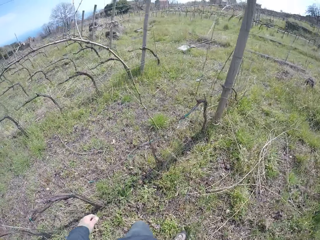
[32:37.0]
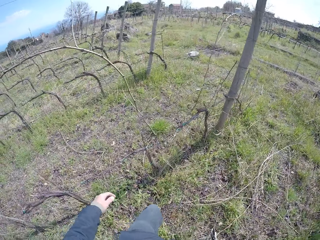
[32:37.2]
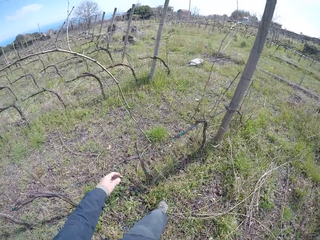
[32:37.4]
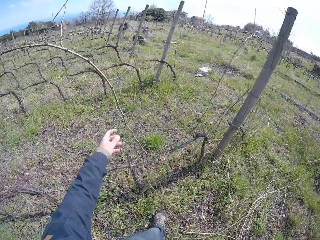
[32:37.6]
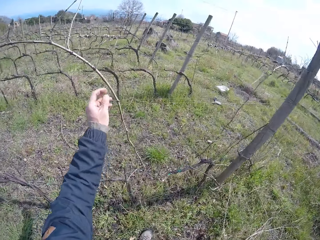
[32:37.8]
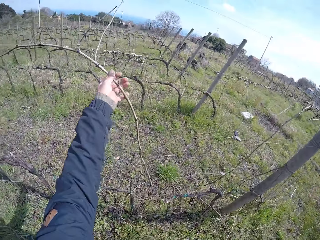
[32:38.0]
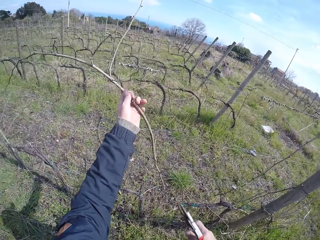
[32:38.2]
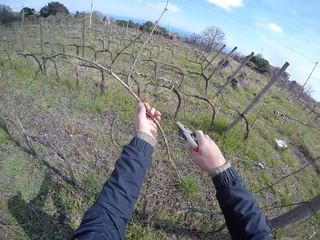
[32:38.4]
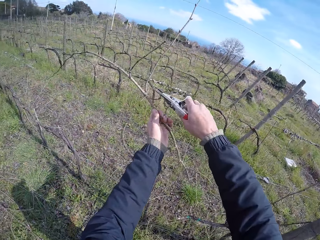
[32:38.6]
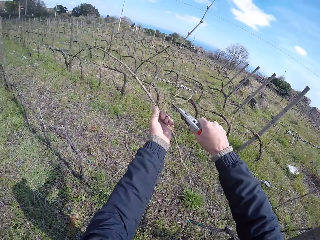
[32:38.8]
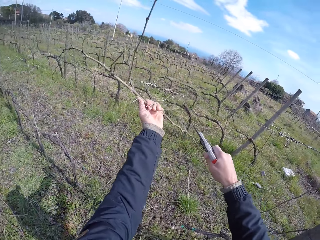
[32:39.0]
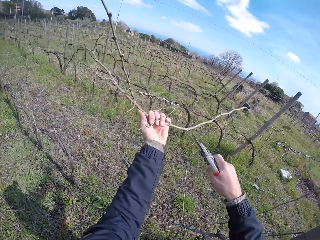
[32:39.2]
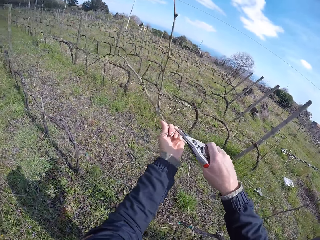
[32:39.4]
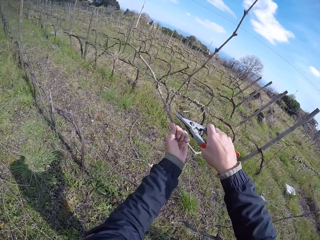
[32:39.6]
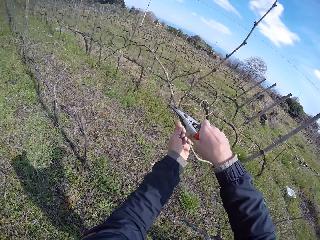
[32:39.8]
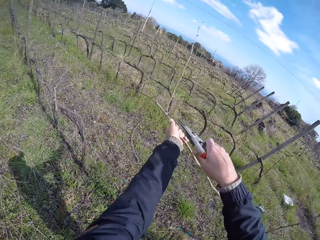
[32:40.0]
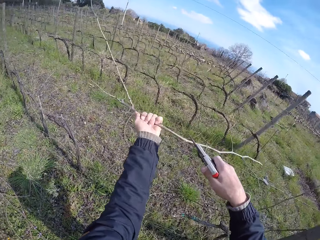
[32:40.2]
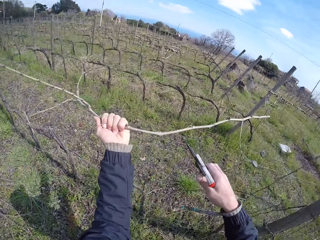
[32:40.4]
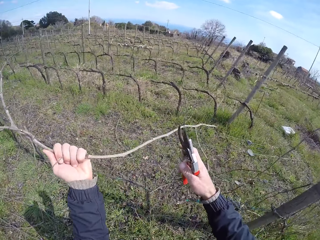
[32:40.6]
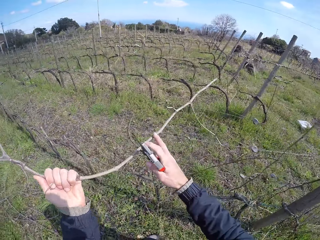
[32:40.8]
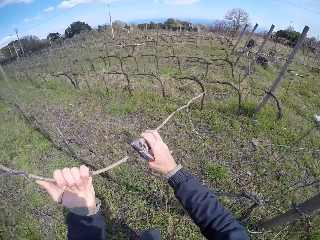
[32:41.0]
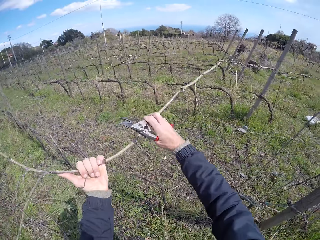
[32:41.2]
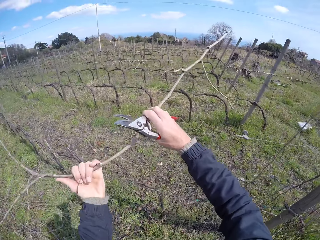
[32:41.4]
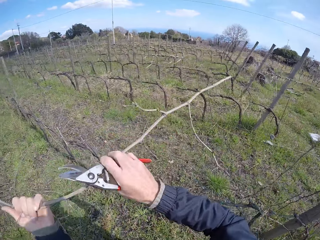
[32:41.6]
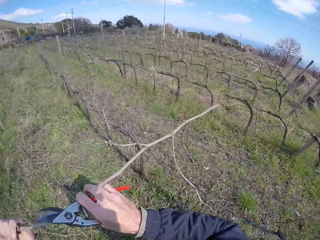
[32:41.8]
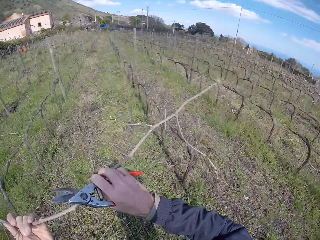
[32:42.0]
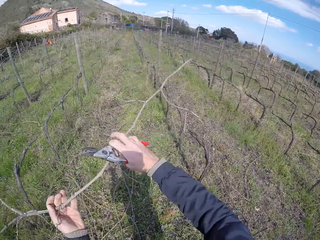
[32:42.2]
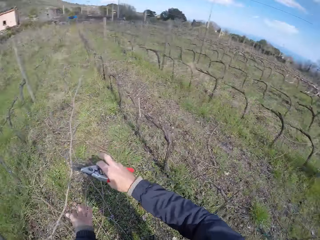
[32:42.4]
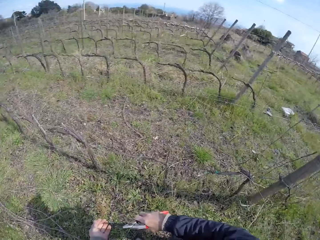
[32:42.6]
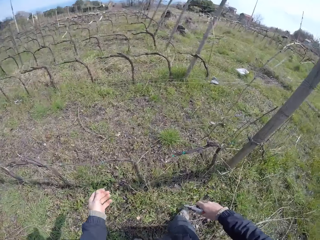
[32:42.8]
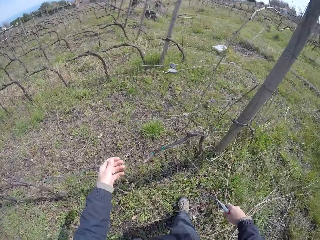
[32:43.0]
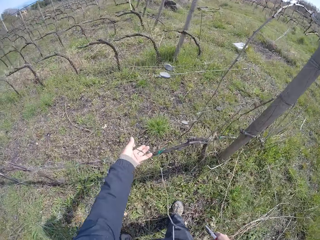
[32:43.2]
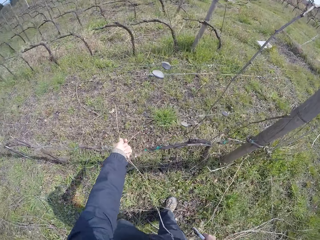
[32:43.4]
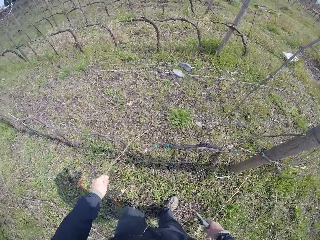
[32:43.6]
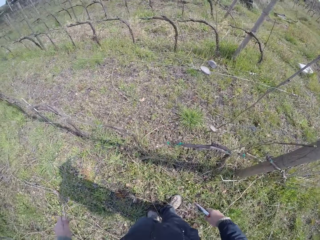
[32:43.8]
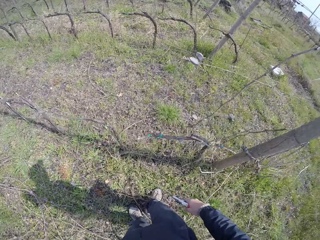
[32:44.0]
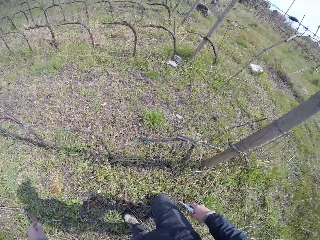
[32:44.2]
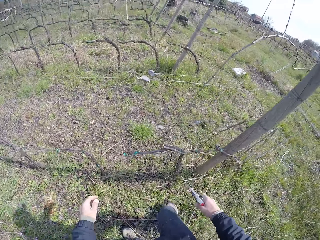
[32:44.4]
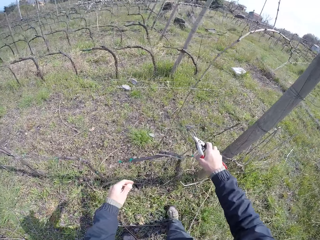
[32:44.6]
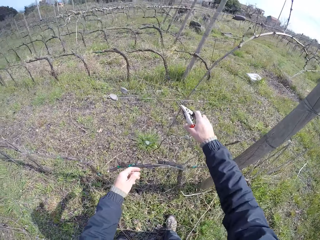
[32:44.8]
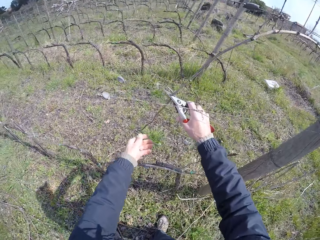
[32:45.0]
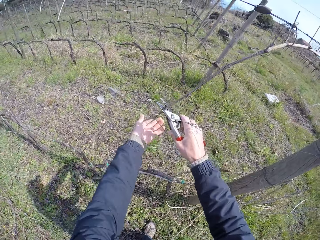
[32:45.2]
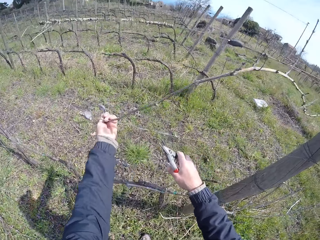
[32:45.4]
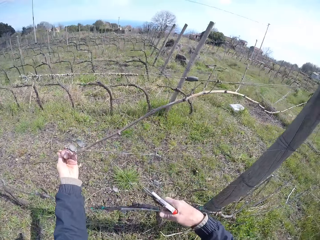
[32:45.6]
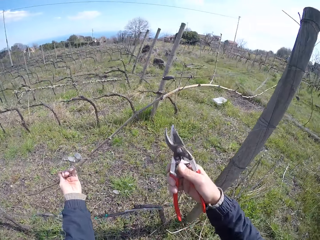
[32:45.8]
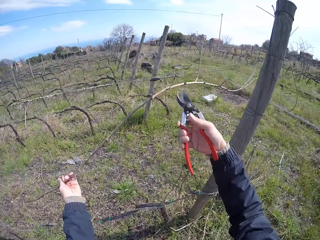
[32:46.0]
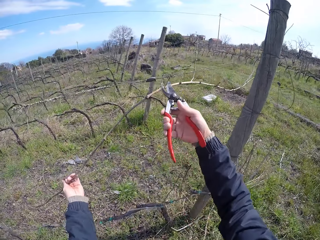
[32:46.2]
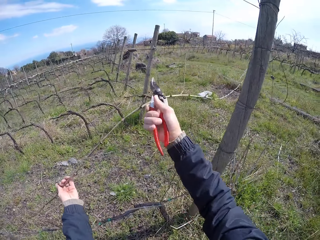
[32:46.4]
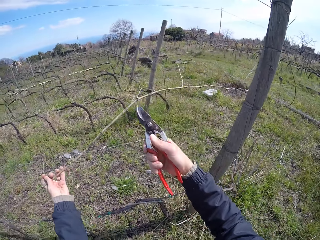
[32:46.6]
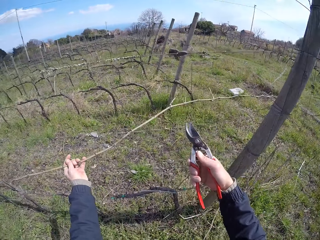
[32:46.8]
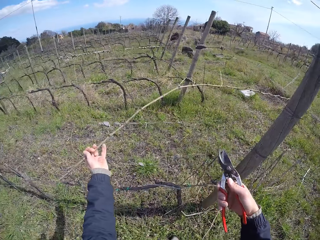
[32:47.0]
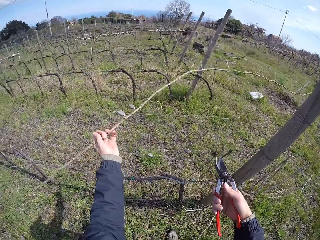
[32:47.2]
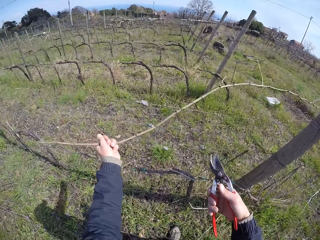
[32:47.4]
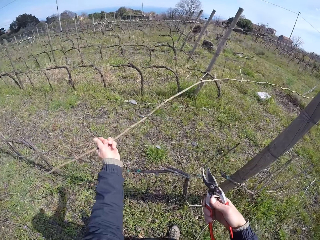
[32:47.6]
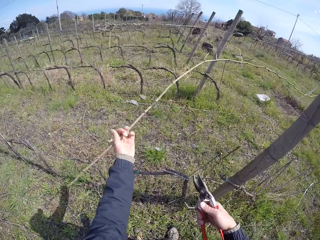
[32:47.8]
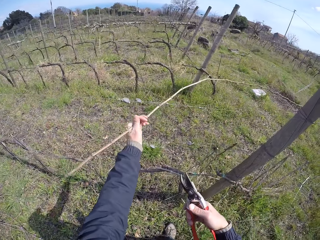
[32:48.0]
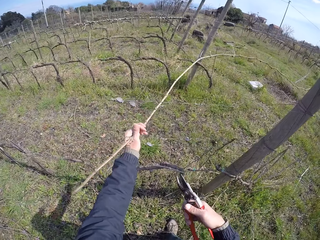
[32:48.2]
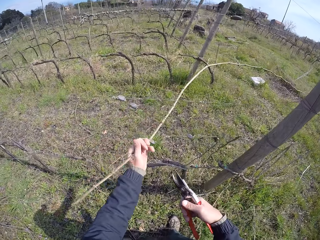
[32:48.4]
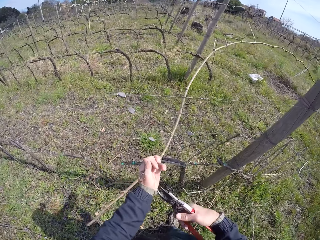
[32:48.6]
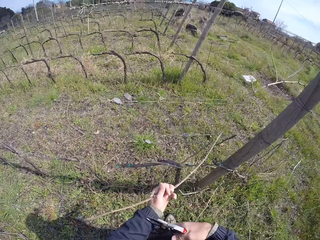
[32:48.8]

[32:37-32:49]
The camera wearer pulls a stem from the fence with his left hand. He cuts the stem in his left hand with a wire cutter in his right hand. He pulls the stem with both hands. He drops the stem on the ground with his left hand. He pulls the stem from the fence with his left hand. He drops the stem. He pulls the stem from the fence with his left hand. He cuts the stem in his left hand with a wire cutter in his right hand.

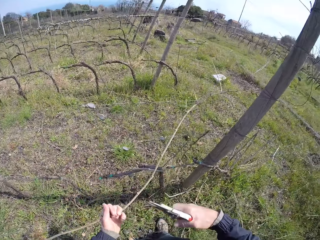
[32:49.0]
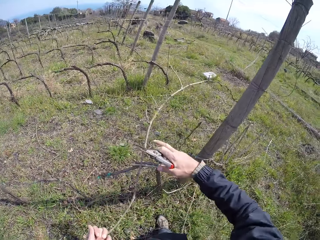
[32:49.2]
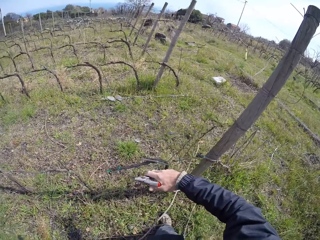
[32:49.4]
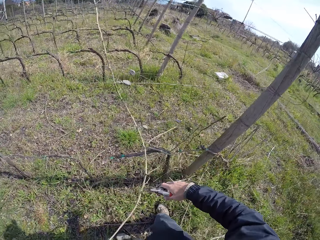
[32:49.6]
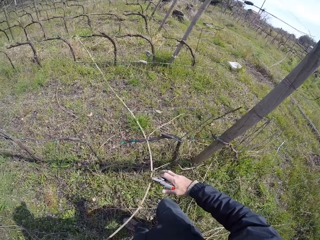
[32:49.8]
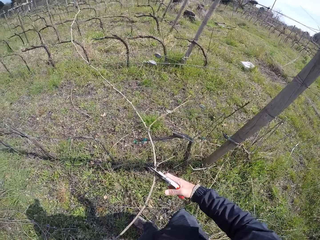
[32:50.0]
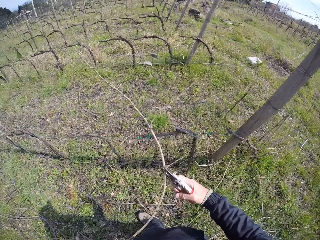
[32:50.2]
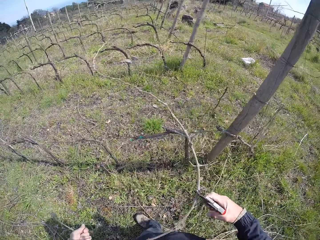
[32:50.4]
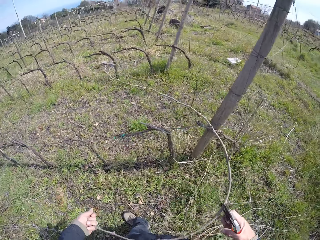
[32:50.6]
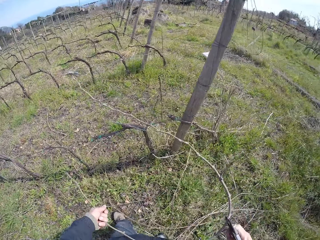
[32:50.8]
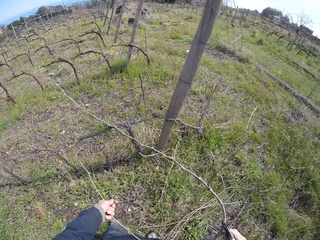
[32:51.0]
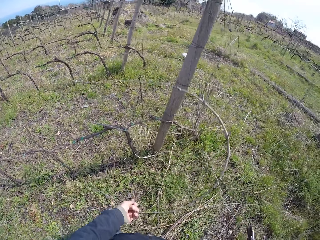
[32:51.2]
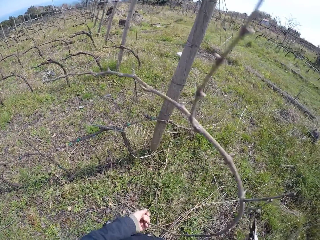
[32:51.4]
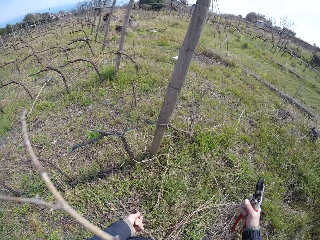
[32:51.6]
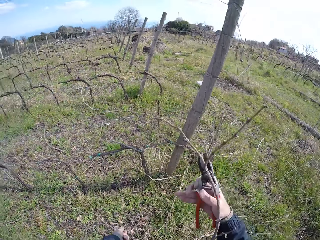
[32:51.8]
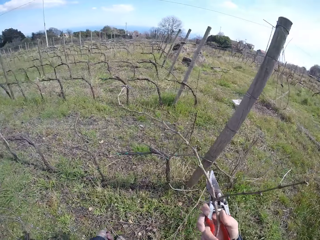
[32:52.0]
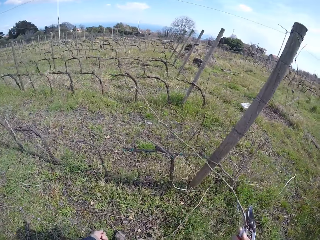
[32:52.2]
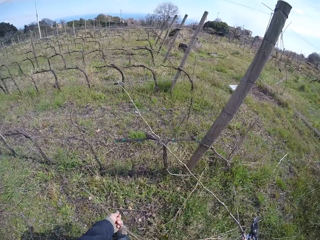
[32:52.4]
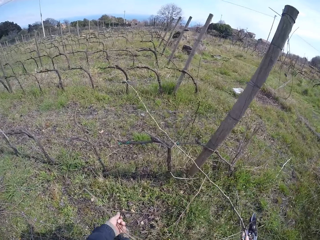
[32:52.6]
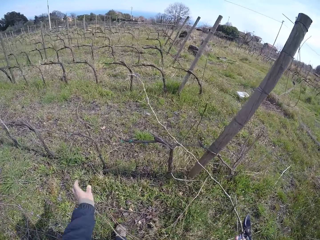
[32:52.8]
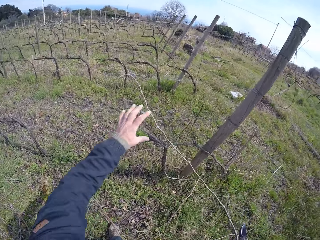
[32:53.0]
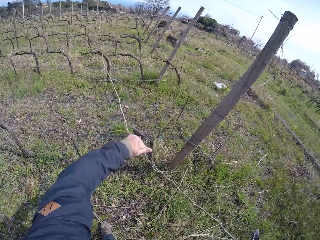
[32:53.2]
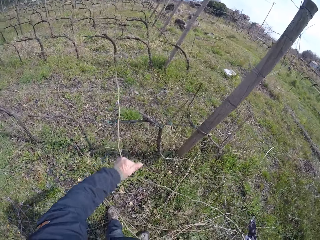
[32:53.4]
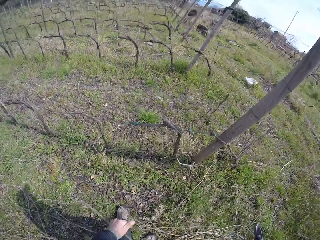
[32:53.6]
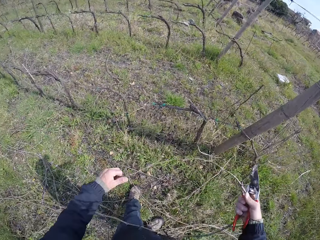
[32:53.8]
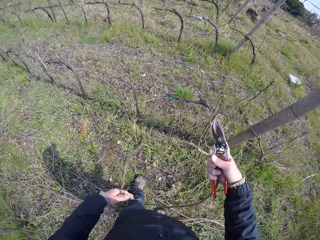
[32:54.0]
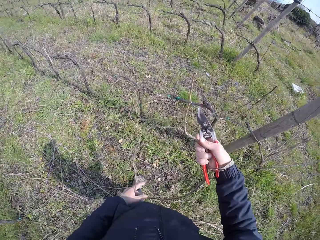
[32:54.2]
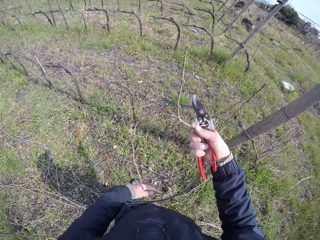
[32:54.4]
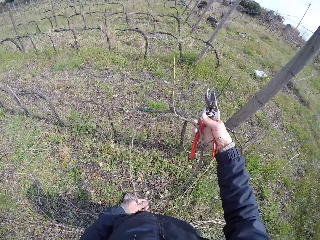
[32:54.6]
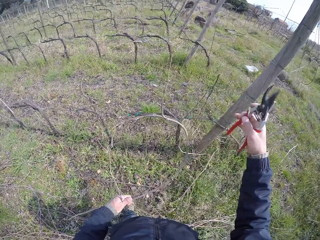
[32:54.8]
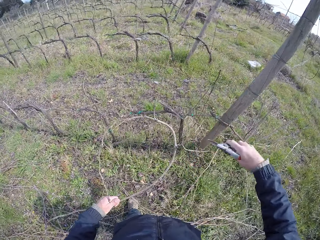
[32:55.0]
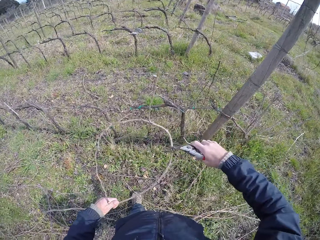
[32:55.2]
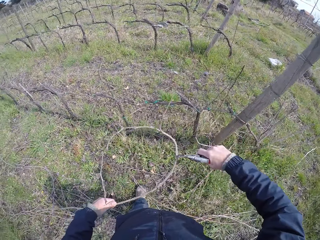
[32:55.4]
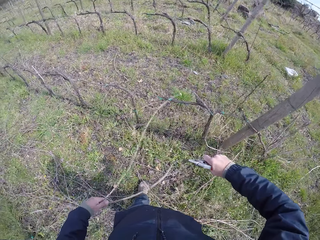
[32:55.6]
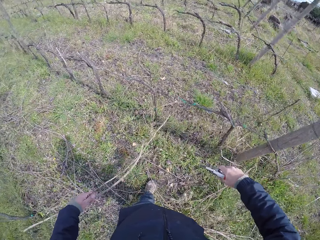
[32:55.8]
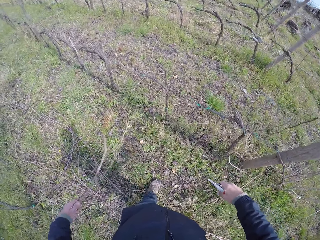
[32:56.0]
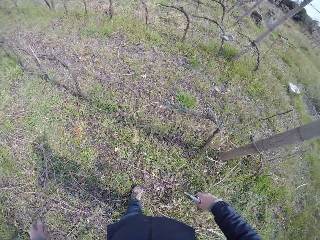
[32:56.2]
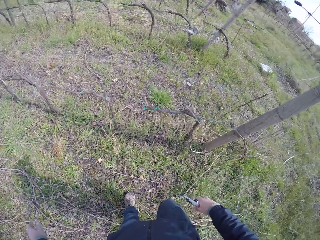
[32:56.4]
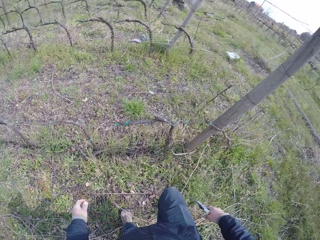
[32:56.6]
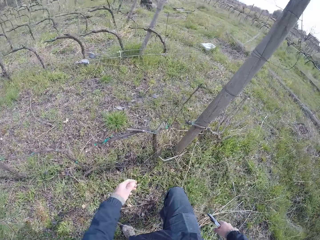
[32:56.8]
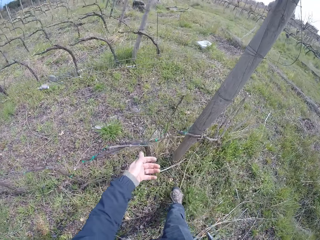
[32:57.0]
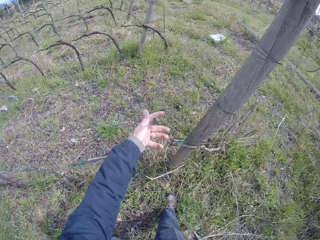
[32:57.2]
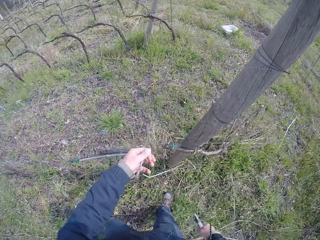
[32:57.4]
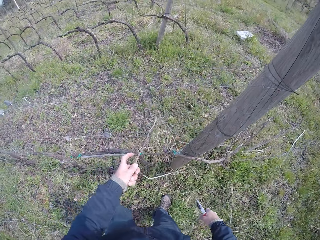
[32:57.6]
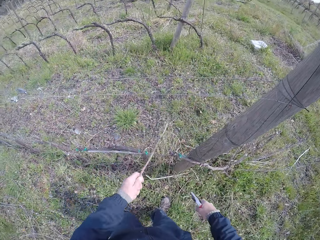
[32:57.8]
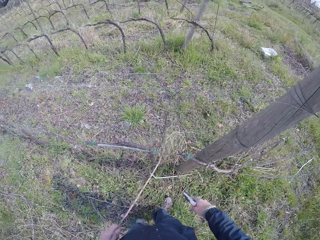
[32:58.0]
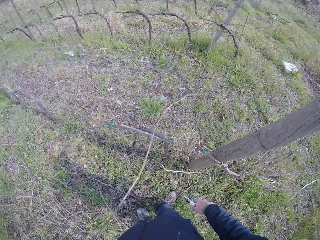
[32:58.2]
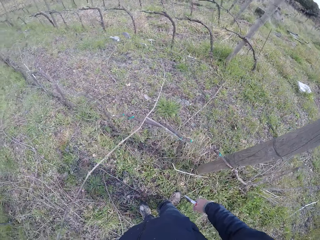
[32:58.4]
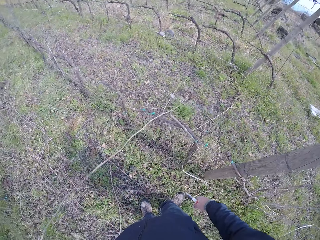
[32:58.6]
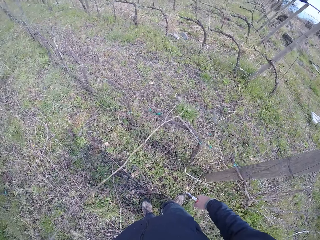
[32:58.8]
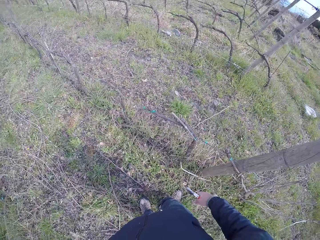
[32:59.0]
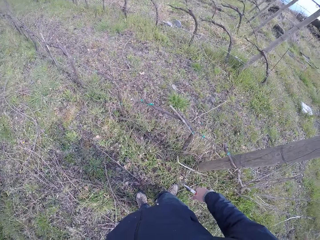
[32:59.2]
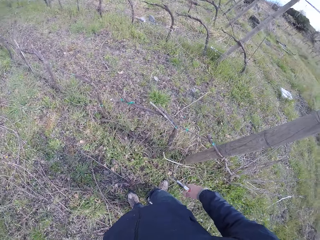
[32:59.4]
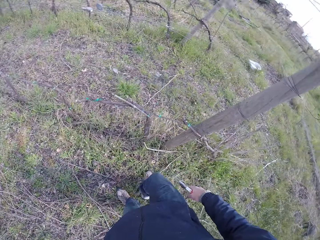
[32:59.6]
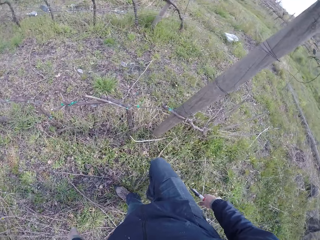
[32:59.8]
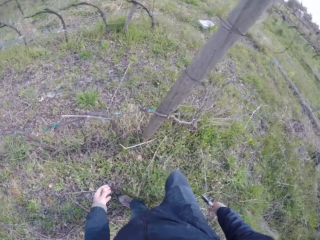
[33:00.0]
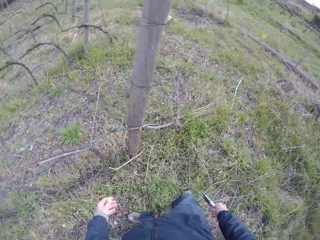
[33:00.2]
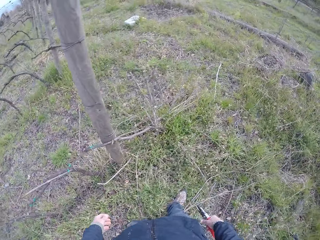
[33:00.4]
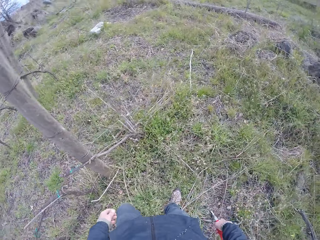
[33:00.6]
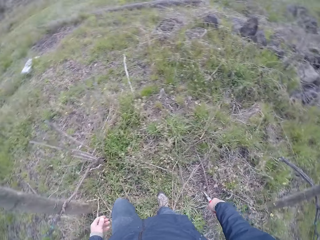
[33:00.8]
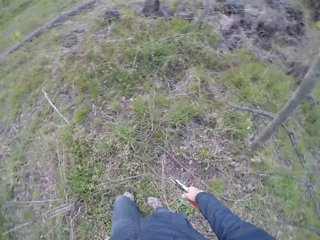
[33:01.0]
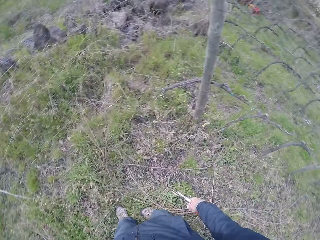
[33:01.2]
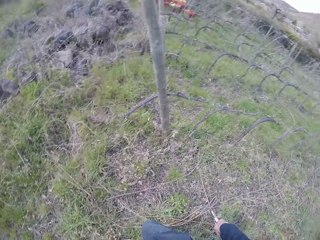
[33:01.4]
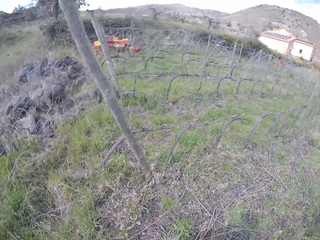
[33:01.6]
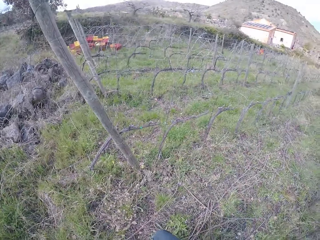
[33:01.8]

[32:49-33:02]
The camera wearer drops the stem on the ground with both hands. He cuts the stem in his left hand with a wire cutter in his right hand. He drops the stem on the ground with his left hand. He pulls the stem from the fence with his left hand. He drops the stem on the ground with his left hand. He walks around the fence.
